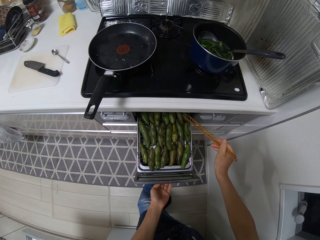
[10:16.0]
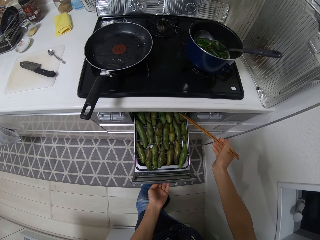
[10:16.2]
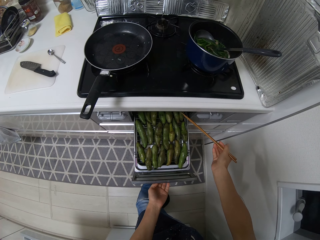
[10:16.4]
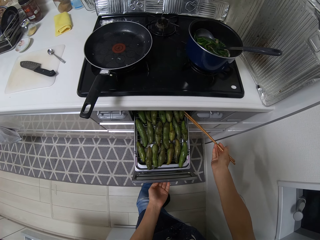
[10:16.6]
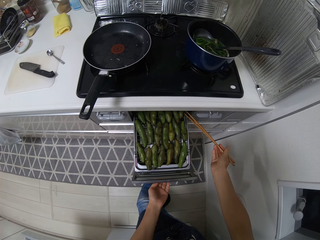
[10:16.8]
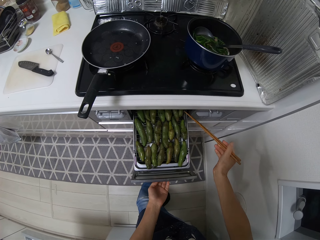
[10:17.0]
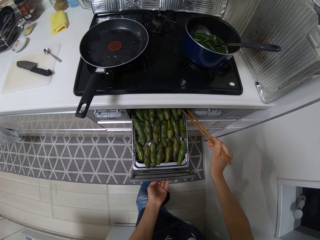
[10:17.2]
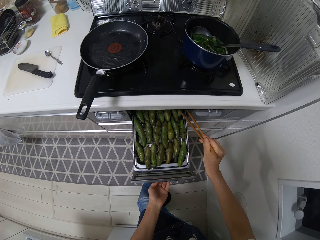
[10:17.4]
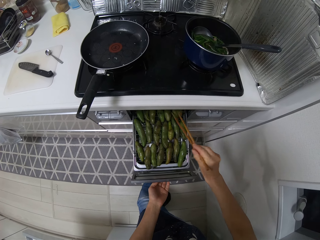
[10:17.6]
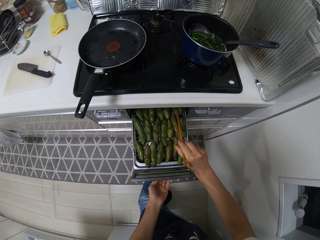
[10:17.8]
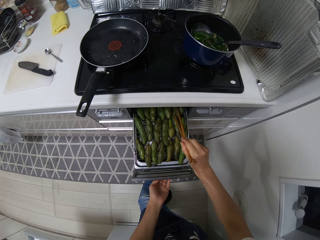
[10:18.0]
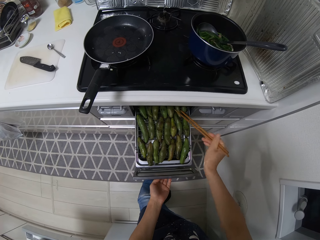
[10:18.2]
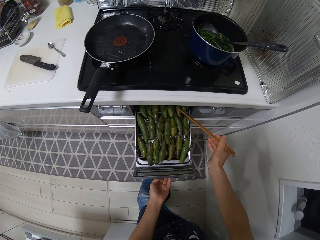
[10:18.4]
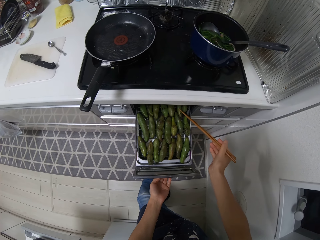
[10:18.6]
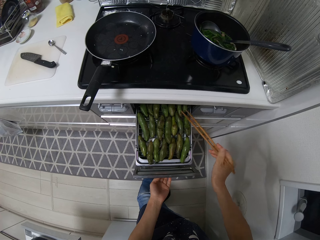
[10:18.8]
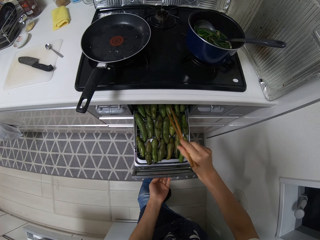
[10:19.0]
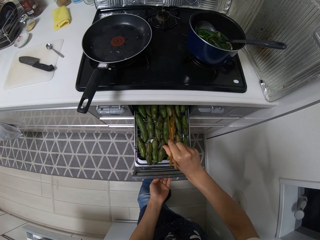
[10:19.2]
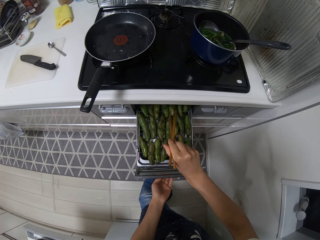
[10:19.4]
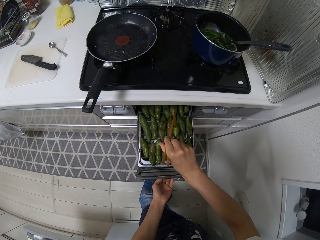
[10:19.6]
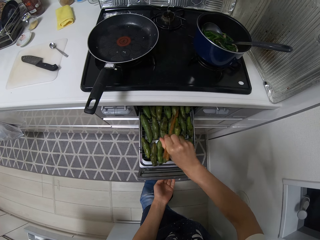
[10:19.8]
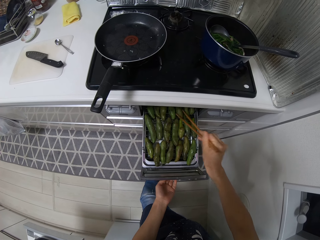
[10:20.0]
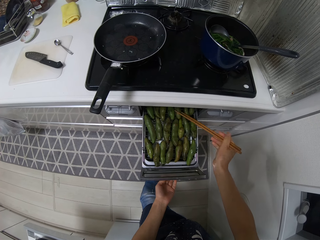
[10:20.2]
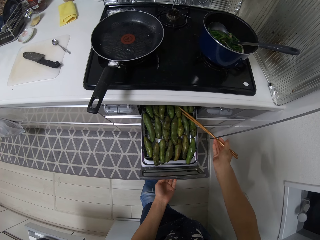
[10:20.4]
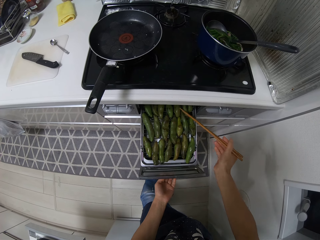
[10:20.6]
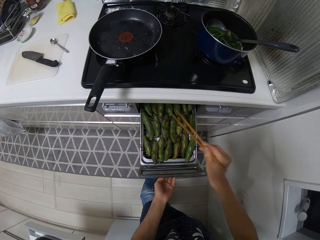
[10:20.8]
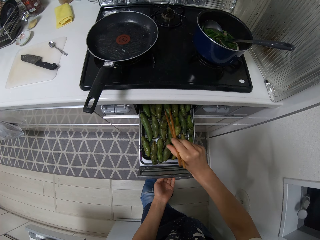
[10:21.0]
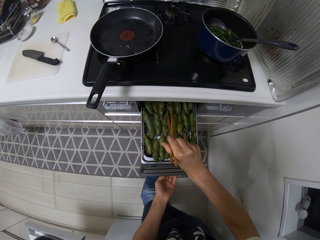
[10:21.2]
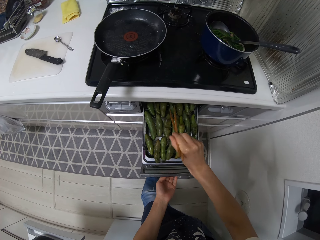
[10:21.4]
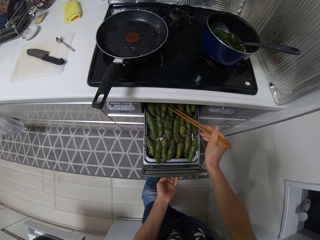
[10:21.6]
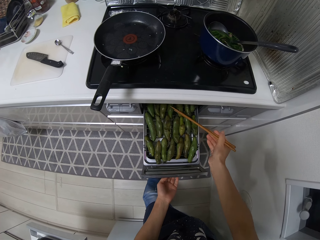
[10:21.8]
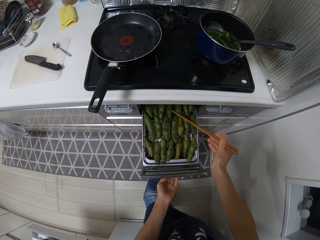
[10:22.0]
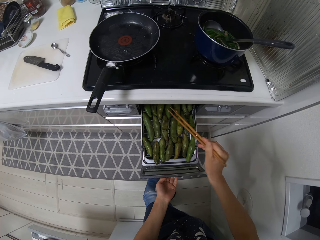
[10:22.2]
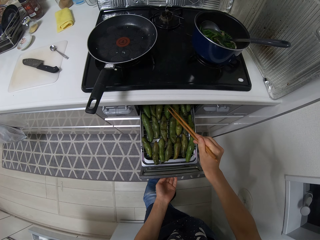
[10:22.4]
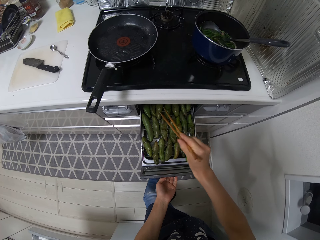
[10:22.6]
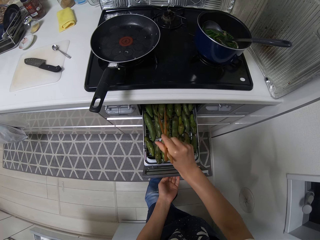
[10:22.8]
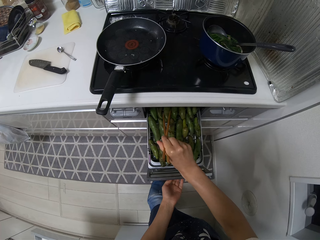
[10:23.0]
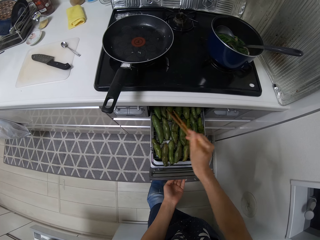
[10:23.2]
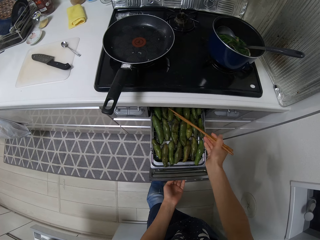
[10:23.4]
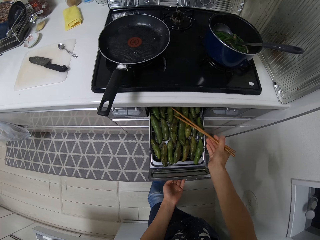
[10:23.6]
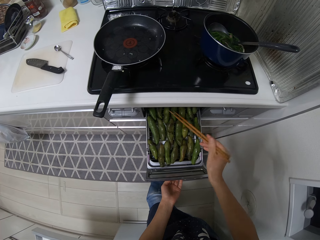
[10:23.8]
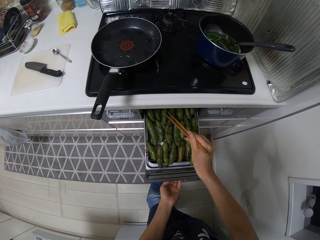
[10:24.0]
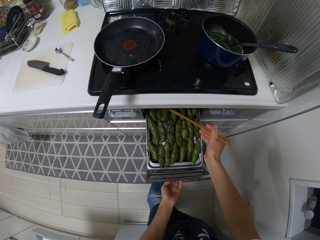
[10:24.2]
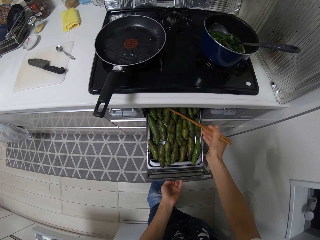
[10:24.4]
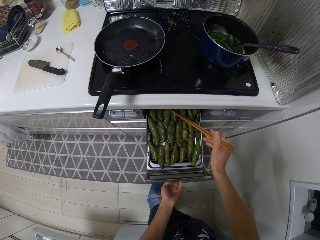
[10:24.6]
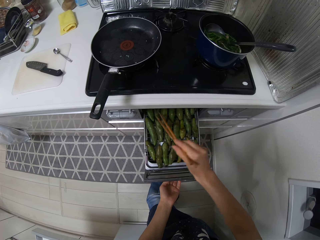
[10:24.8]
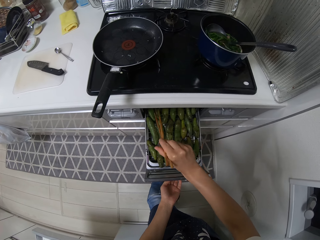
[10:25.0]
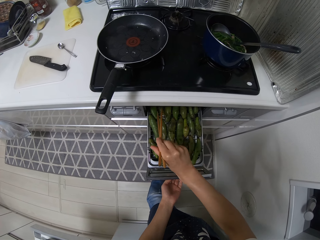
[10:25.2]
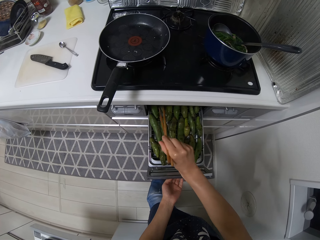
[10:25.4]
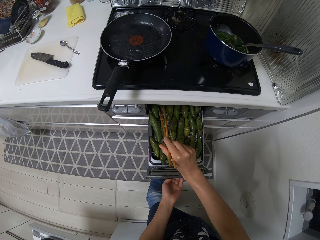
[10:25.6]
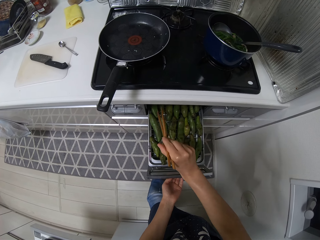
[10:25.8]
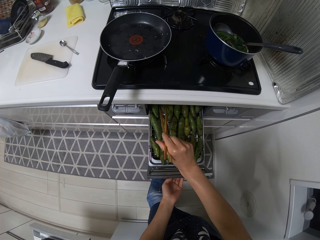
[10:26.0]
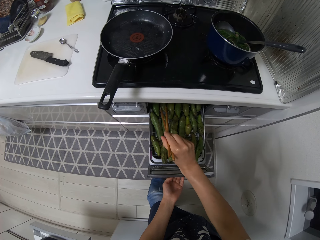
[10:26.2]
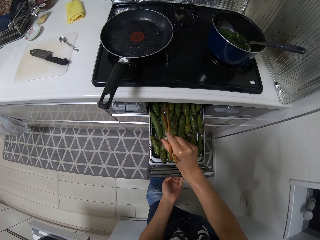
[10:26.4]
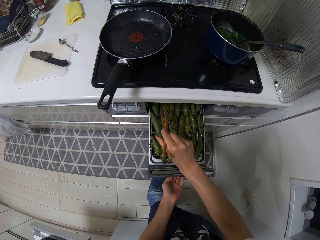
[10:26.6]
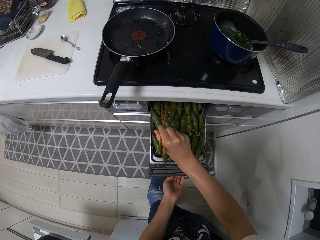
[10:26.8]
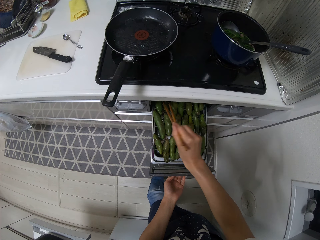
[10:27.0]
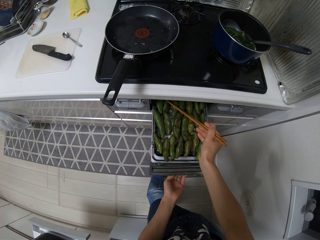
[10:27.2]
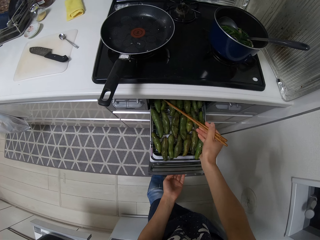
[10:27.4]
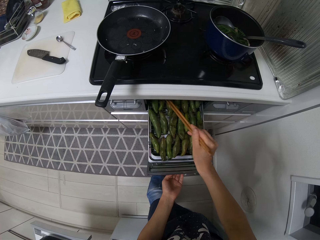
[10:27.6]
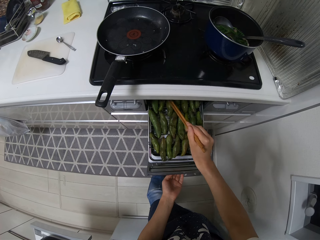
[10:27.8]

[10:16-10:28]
The camera wearer flips green peas in an oven with chopsticks.

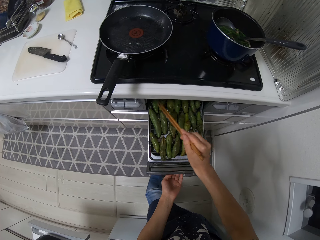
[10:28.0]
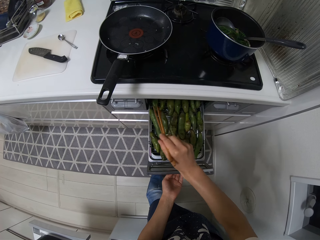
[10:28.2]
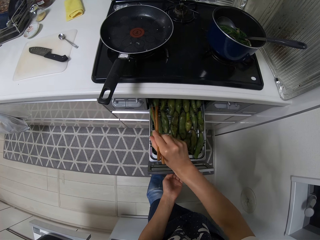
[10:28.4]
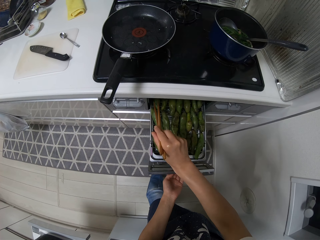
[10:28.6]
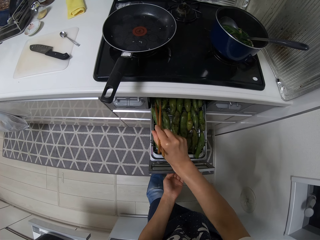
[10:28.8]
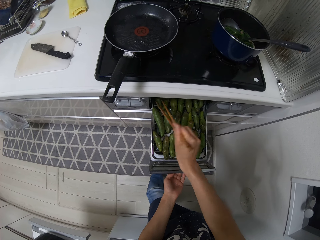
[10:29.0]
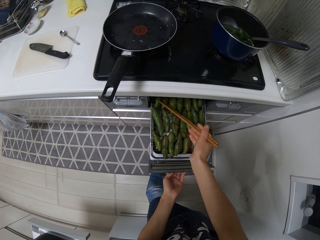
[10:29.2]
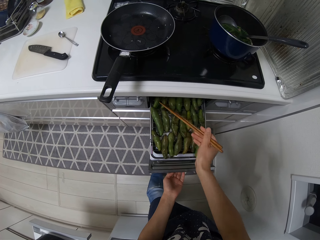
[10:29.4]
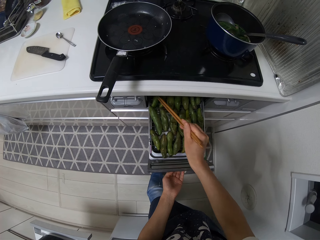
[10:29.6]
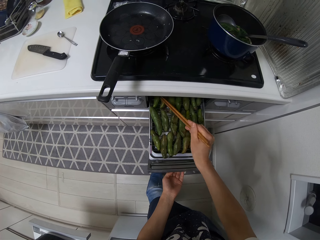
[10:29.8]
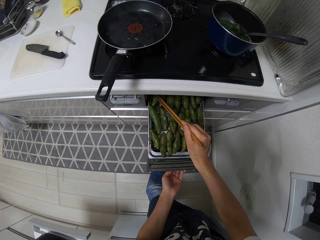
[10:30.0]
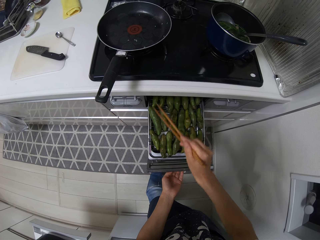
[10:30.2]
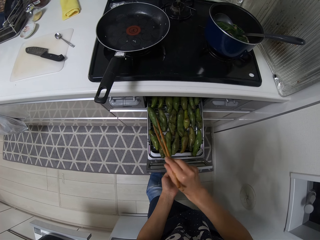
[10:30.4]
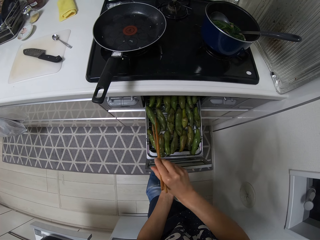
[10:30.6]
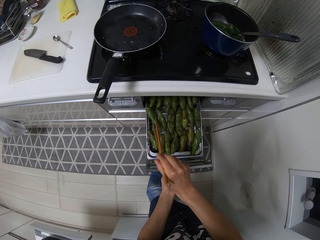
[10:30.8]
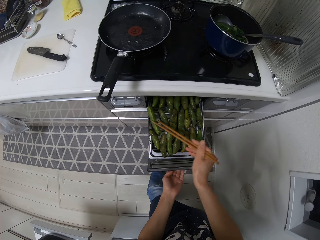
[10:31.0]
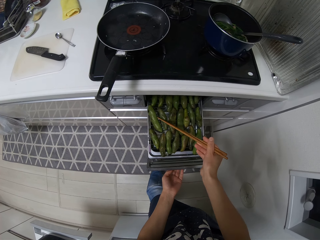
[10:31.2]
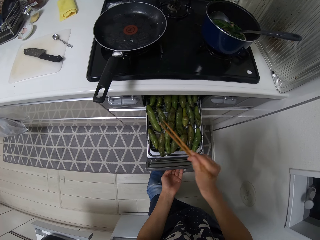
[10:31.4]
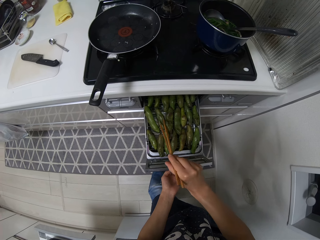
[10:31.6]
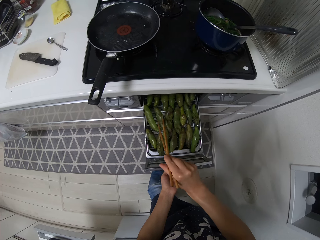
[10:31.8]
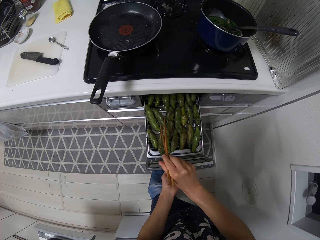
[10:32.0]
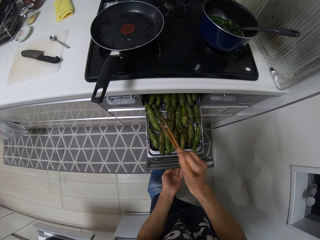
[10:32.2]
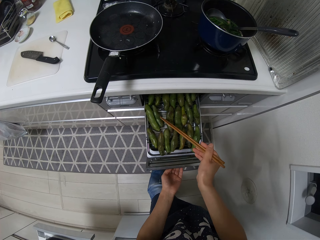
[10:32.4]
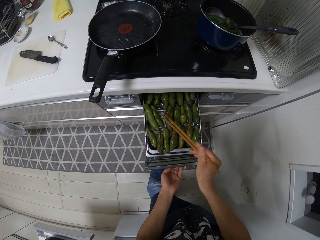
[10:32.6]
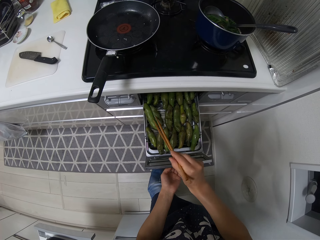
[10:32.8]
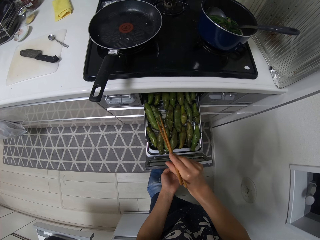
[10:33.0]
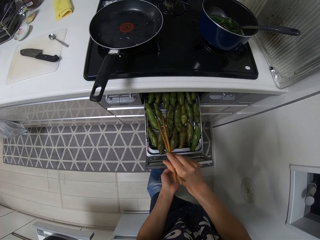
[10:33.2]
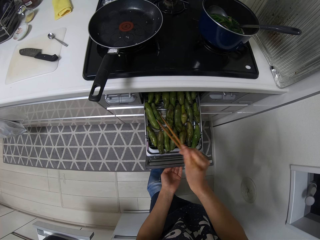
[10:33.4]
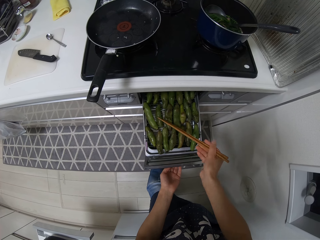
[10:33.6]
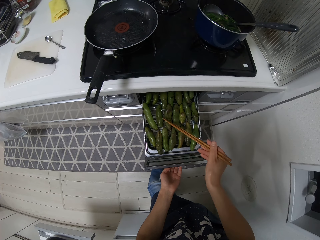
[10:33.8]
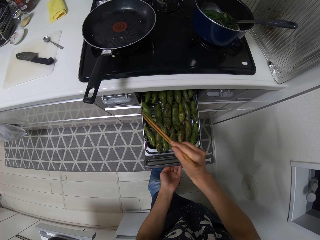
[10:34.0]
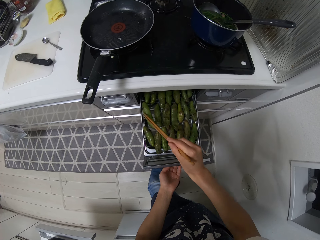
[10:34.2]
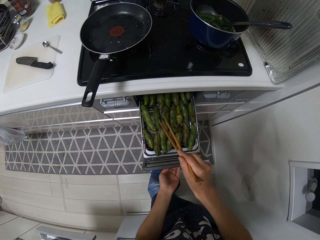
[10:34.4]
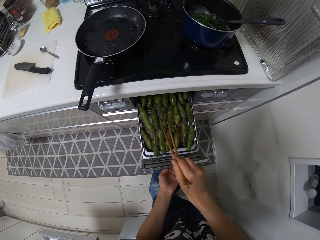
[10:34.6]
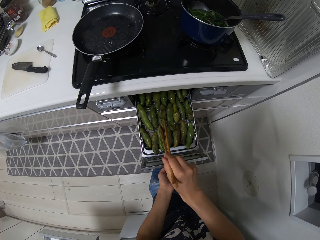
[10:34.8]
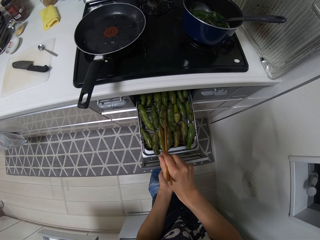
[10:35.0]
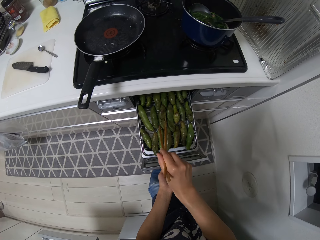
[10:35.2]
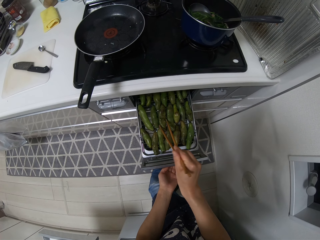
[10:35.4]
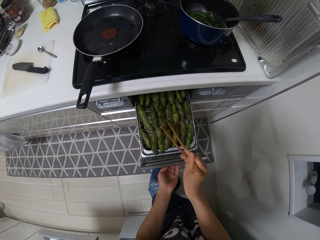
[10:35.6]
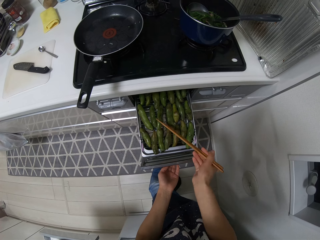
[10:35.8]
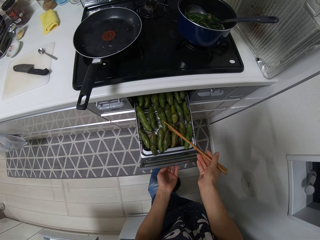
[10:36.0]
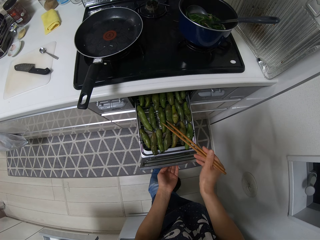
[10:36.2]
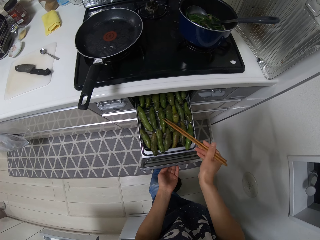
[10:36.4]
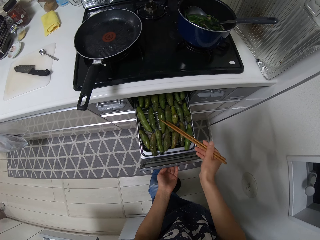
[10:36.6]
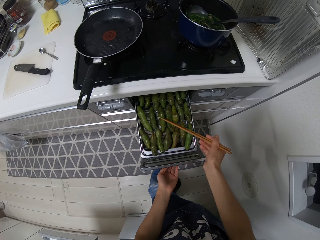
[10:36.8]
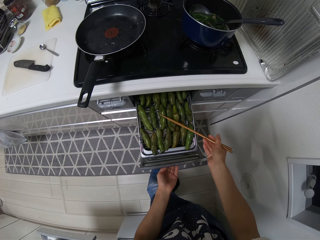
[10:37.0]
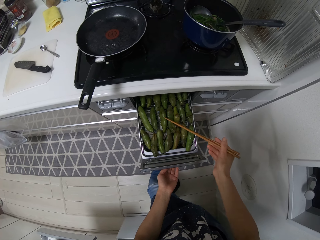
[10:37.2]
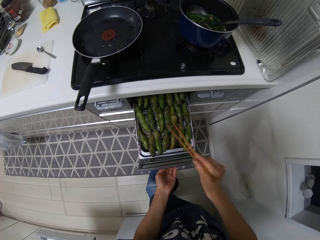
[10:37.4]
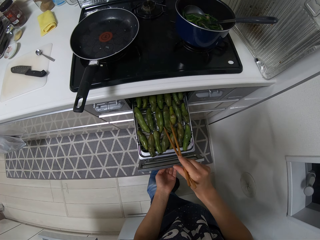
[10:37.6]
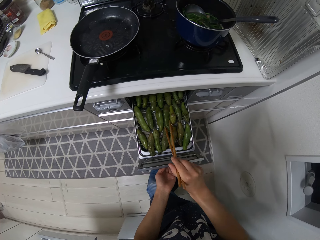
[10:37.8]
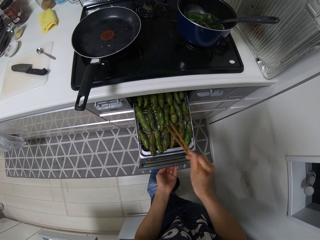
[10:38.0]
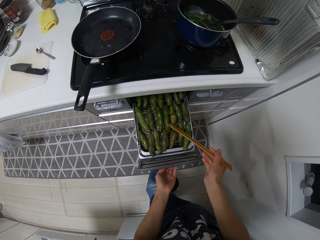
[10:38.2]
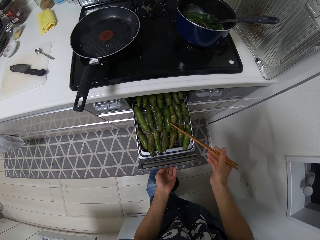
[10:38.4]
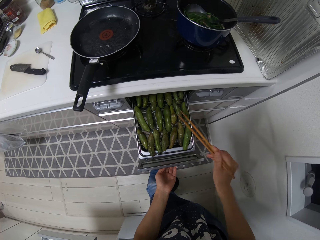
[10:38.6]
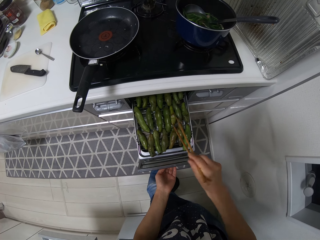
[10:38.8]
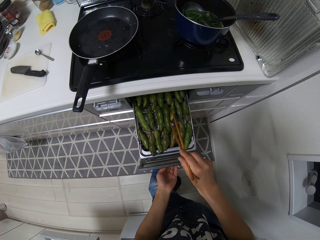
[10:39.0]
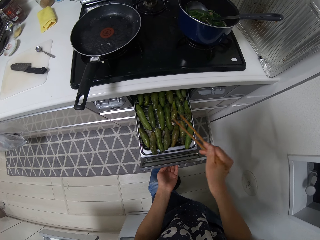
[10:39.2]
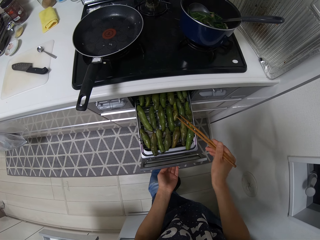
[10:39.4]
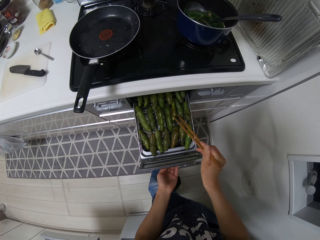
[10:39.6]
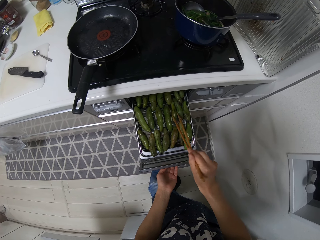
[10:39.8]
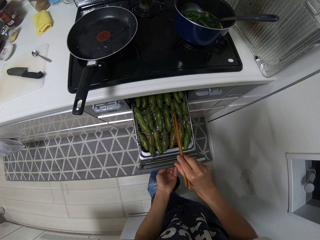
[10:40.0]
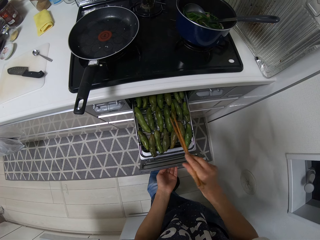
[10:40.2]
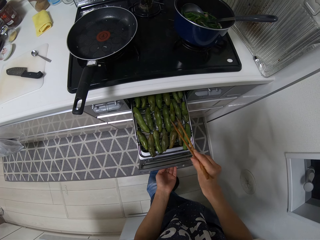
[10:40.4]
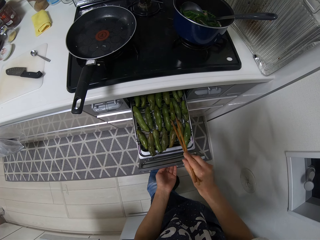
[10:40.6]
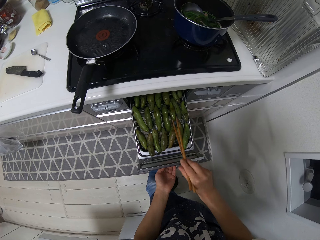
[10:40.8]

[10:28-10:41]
The camera wearer adjusts chopsticks on an oven. They flip green peas in the oven with the chopsticks.
